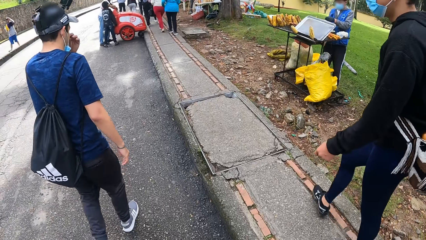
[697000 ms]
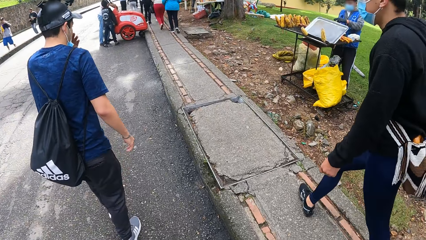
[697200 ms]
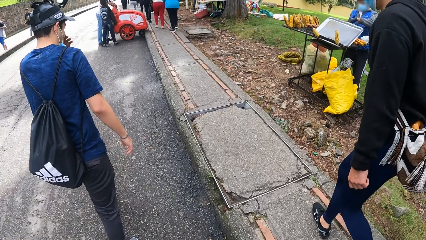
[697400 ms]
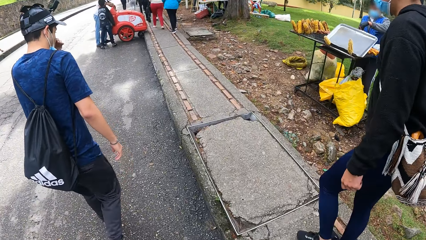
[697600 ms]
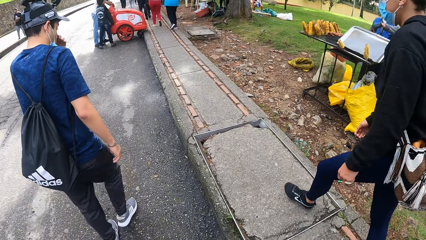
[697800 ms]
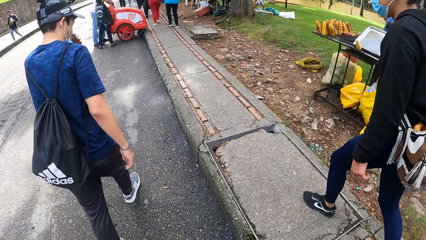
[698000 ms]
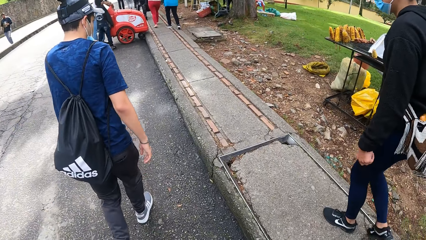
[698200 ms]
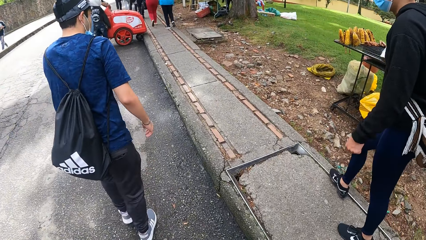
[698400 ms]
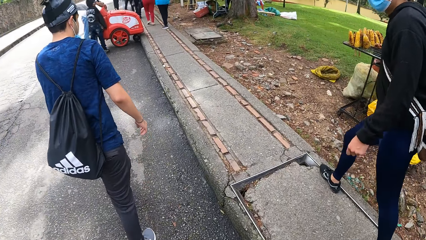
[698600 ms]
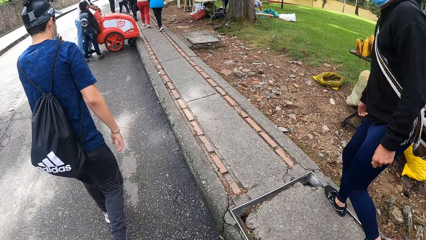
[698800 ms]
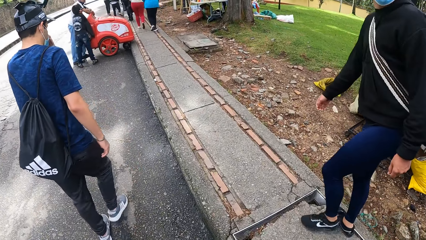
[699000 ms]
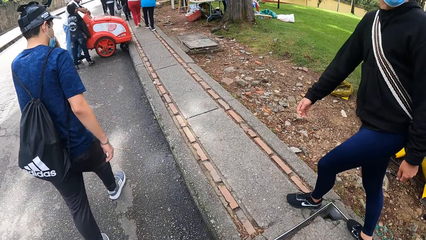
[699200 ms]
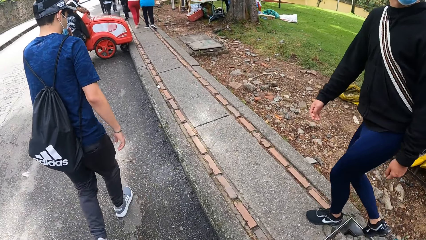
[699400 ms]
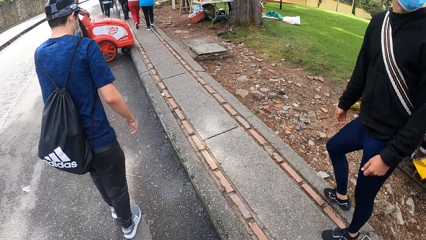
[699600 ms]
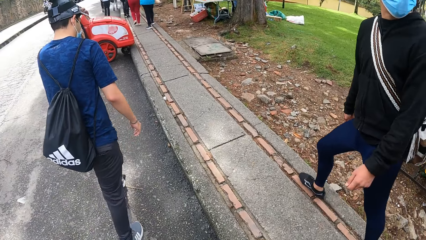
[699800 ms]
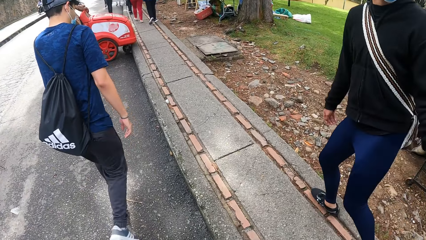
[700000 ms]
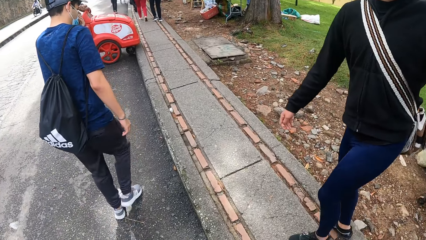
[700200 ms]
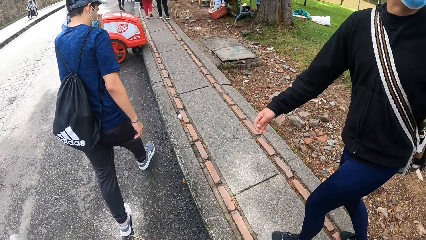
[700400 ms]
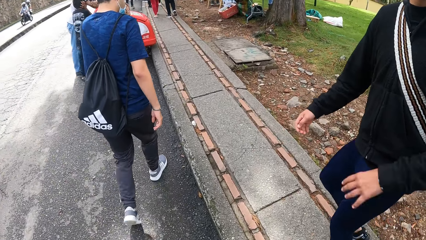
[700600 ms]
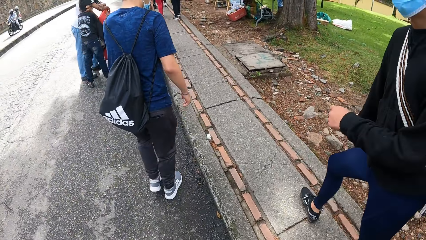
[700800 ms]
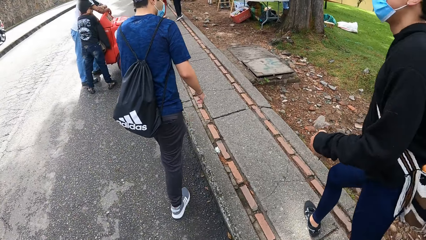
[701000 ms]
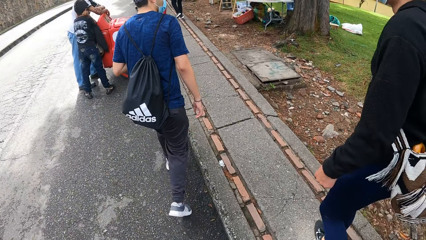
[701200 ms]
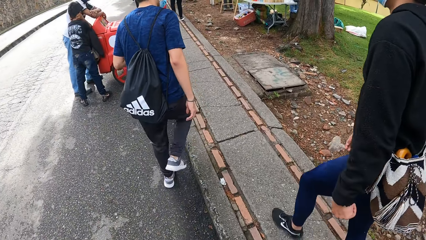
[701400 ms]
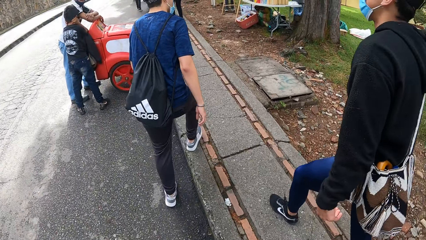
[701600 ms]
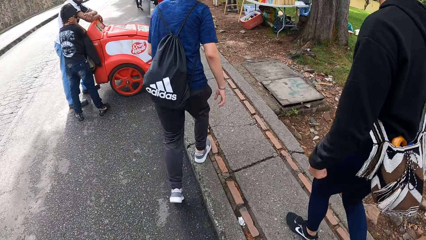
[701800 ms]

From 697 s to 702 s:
The man picks his nose with his left hand.

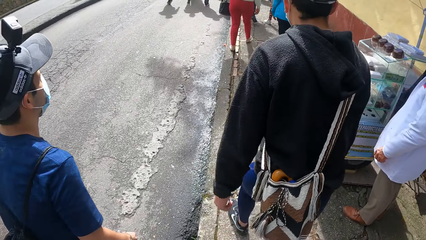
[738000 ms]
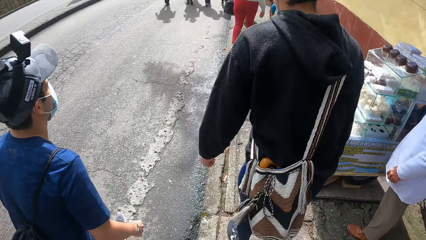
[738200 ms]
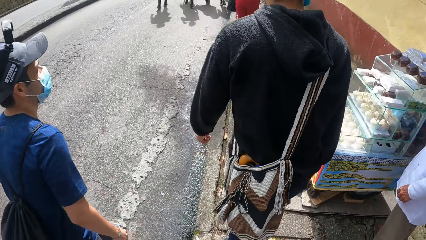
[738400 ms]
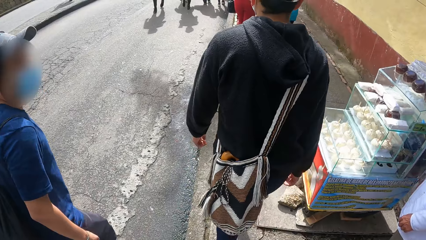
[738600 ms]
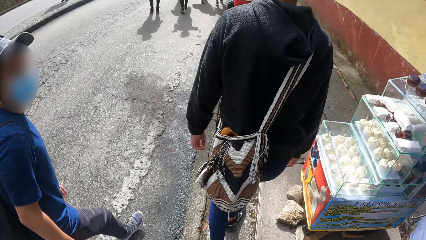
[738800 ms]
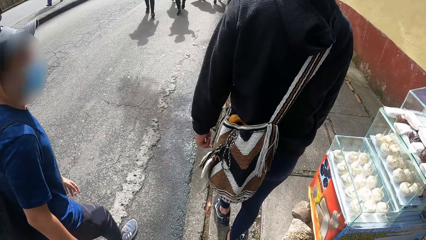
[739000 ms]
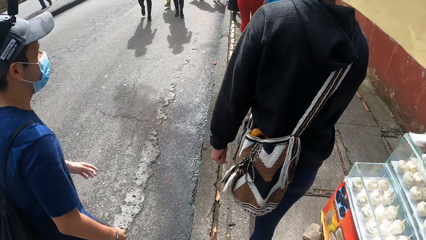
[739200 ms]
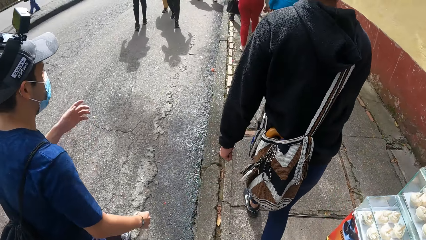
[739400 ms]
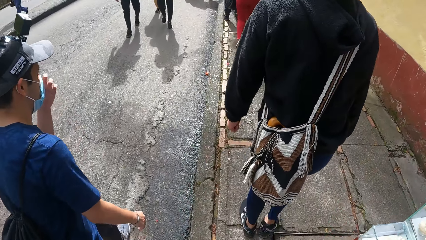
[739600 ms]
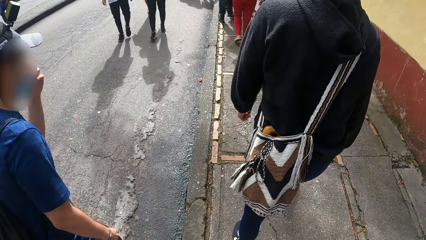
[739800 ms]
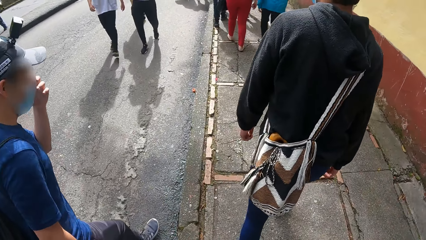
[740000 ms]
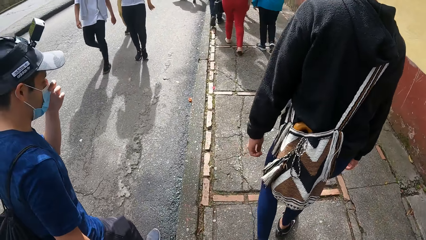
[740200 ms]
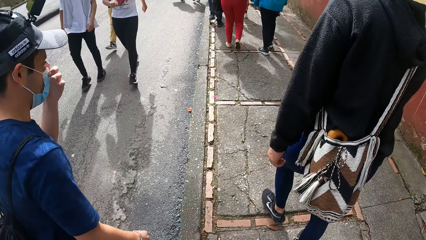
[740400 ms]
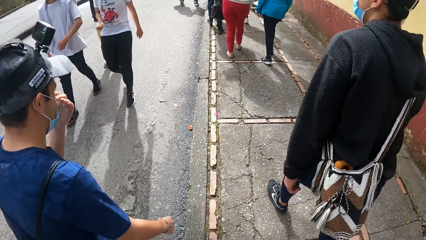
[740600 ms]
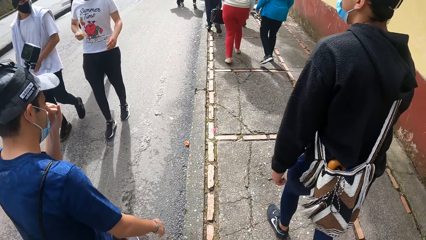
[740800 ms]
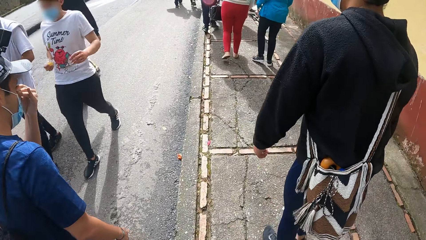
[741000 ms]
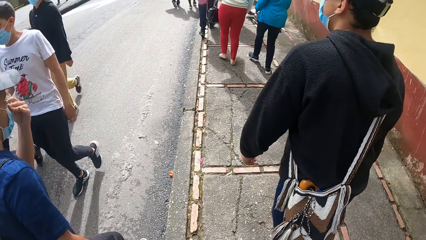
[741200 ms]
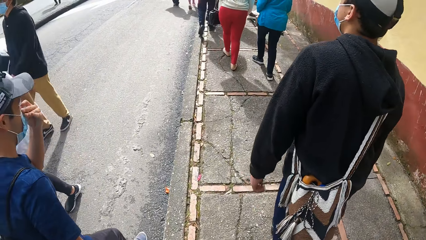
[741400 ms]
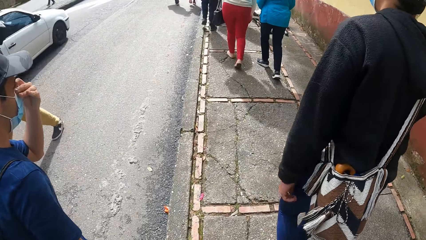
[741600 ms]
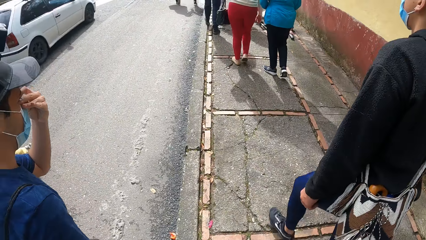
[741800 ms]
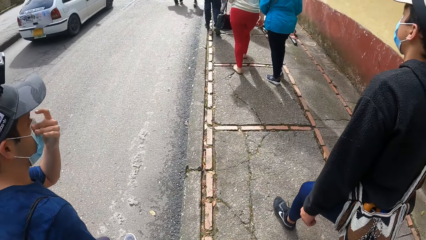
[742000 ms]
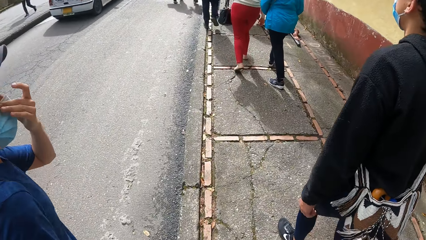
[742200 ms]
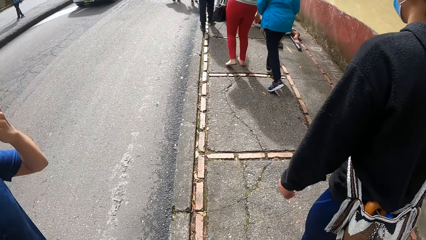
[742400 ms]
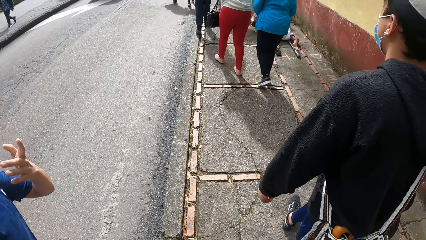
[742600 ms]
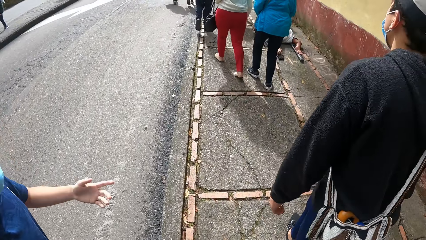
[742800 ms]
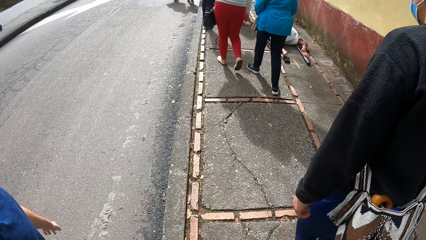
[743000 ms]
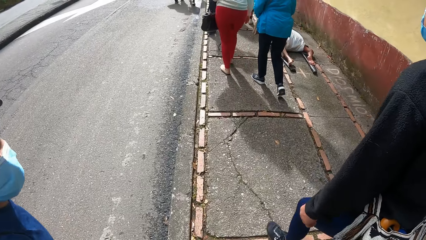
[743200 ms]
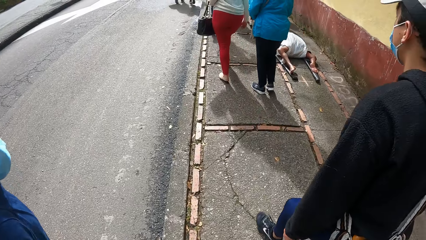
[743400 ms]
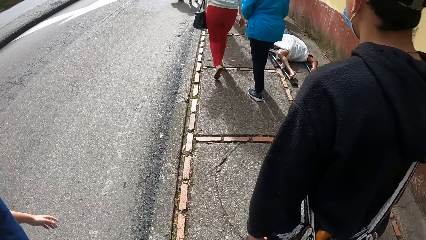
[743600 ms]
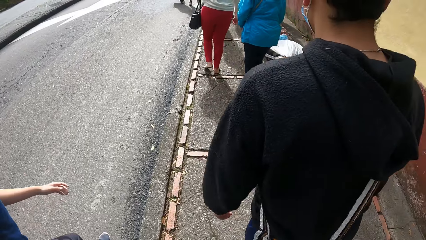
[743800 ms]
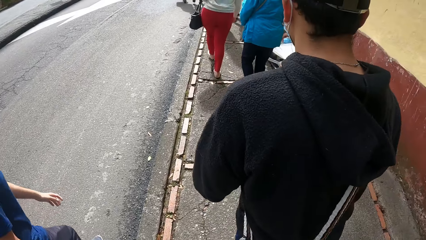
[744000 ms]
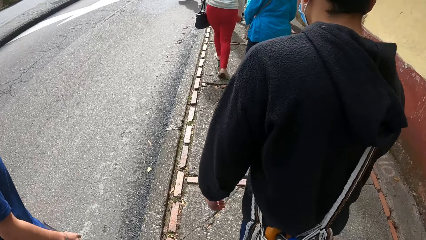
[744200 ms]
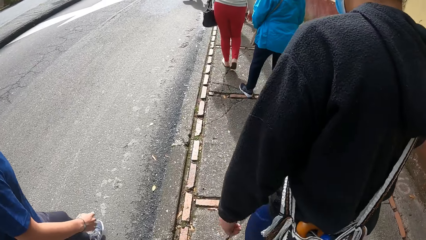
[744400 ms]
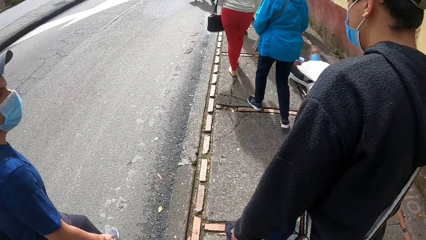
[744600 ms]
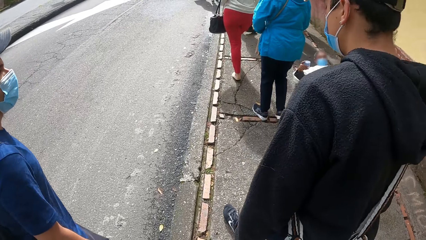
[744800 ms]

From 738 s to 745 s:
The man adjusts the nose mask with his left hand.

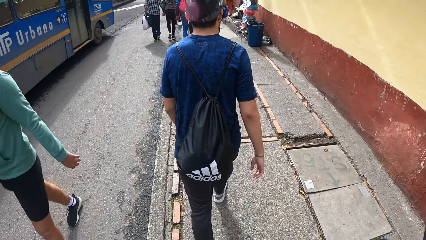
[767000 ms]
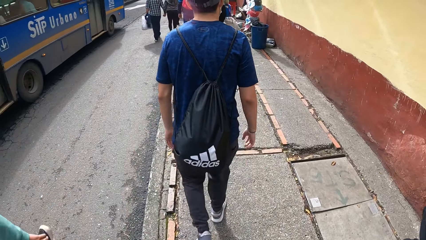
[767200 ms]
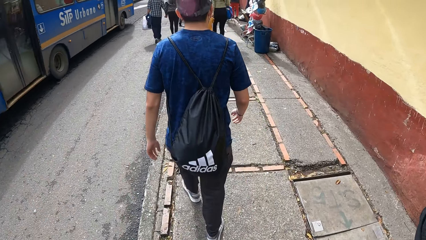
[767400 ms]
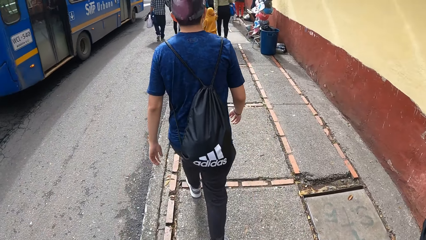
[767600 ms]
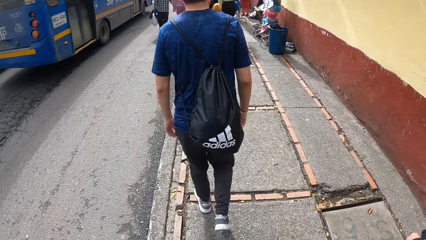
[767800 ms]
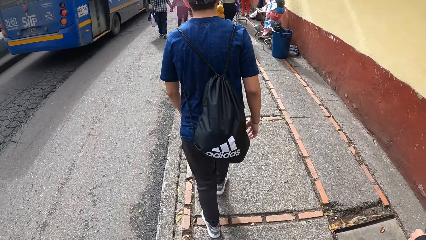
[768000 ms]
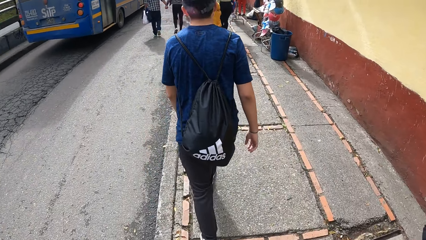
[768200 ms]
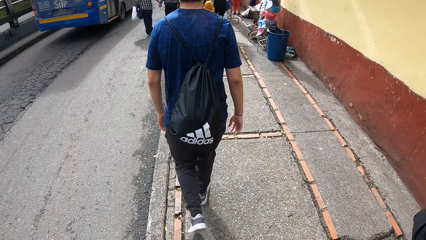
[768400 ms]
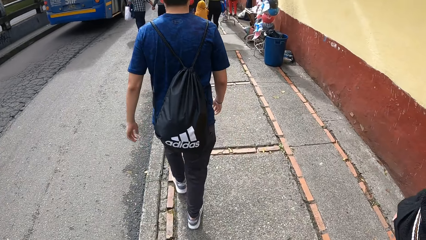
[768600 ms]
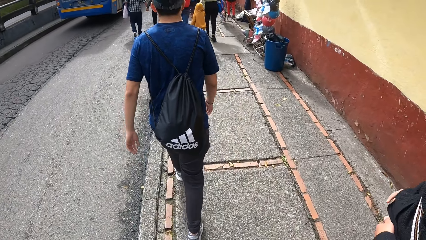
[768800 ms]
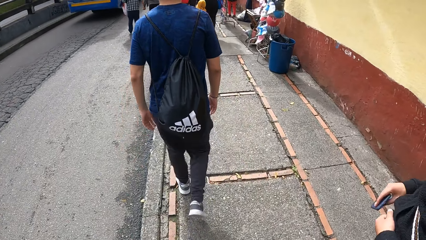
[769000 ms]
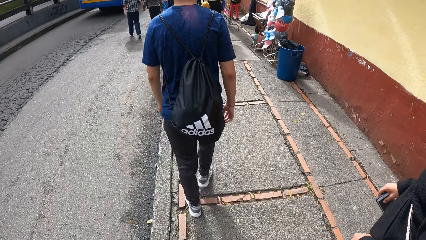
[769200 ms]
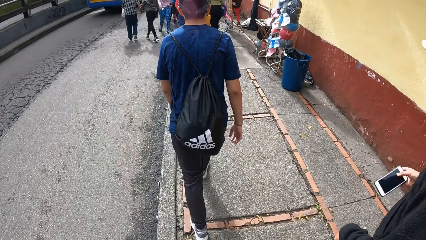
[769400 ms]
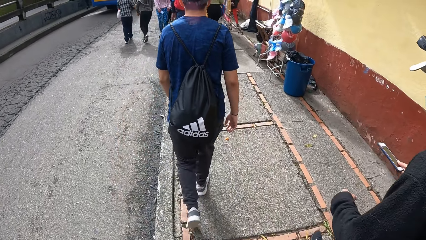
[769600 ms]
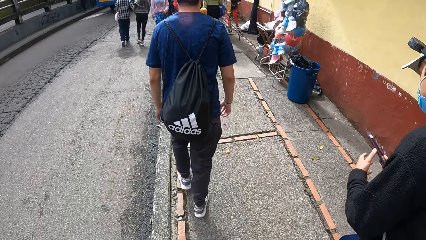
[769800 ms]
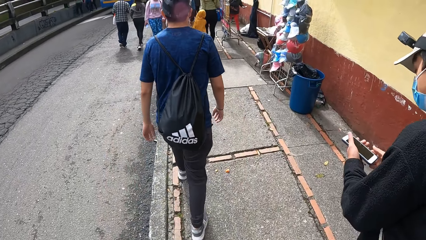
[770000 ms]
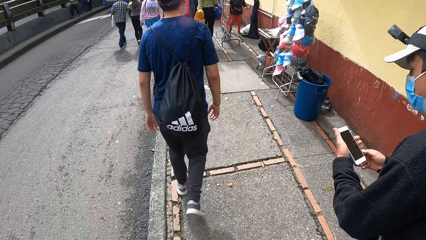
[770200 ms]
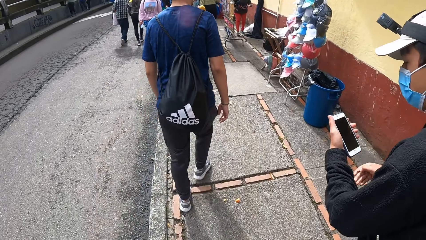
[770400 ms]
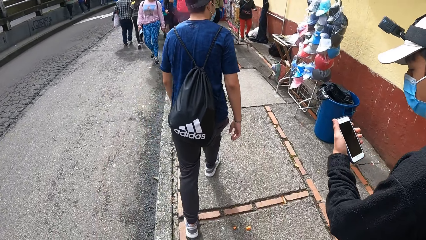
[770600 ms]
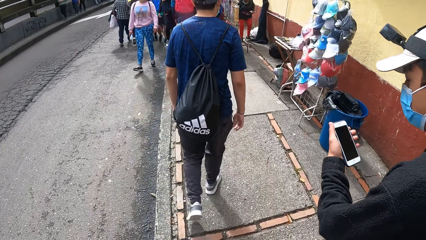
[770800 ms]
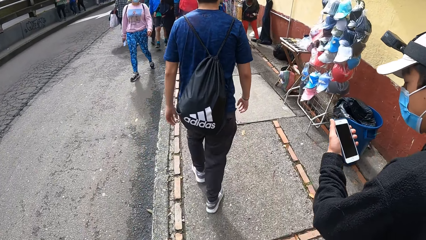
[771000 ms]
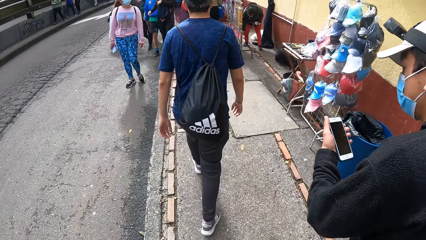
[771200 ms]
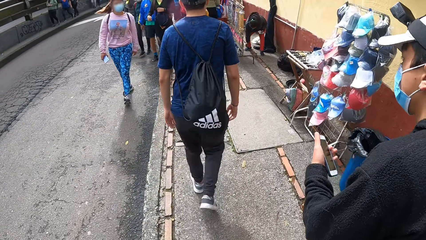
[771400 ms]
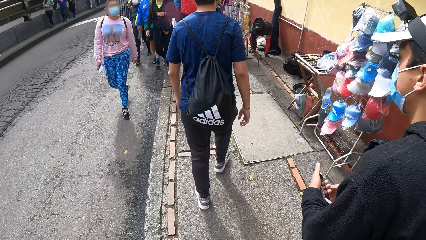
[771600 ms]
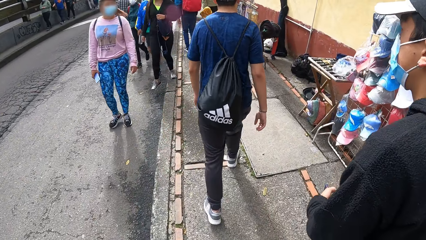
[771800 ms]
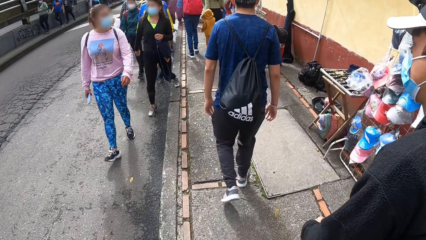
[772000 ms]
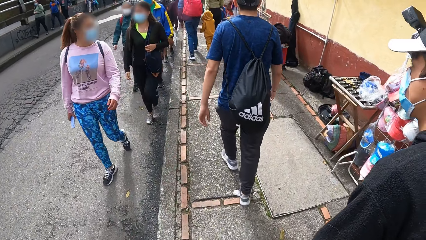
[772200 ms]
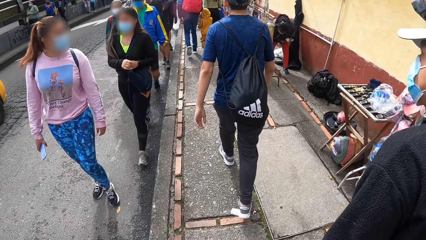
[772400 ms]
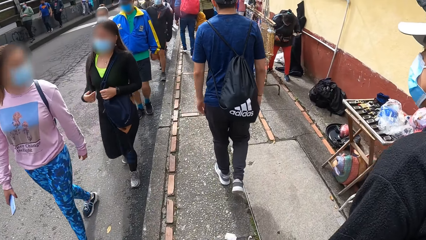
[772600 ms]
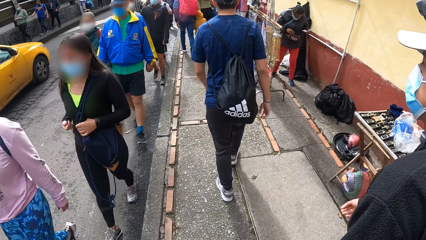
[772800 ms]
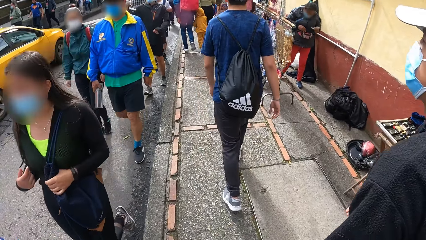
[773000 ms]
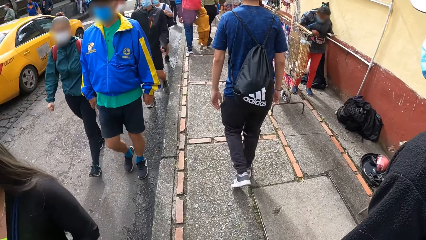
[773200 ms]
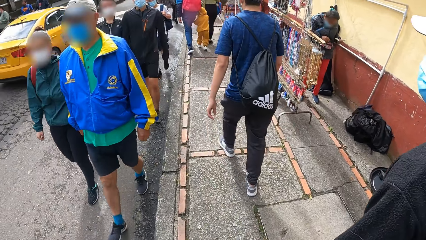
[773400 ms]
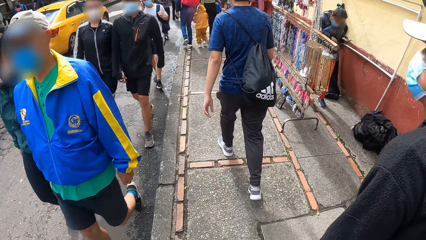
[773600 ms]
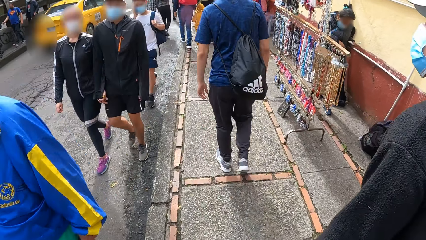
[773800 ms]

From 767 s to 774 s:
The man pulls out the phone with his right hand and holds the phone with his left hand. The man walks around. The camera wearer walks on a pavement.
